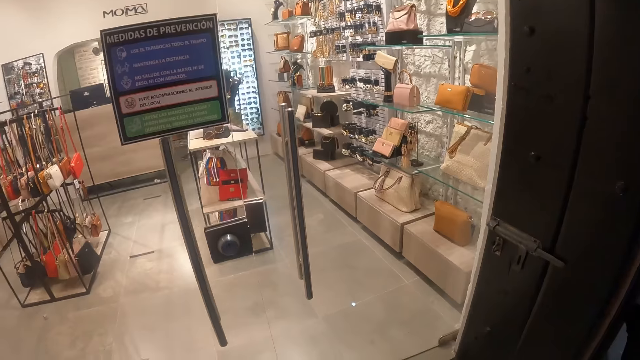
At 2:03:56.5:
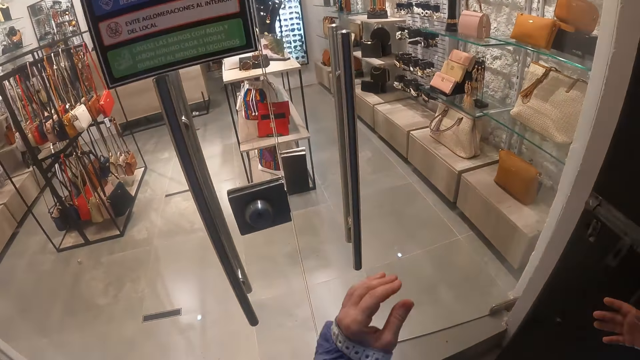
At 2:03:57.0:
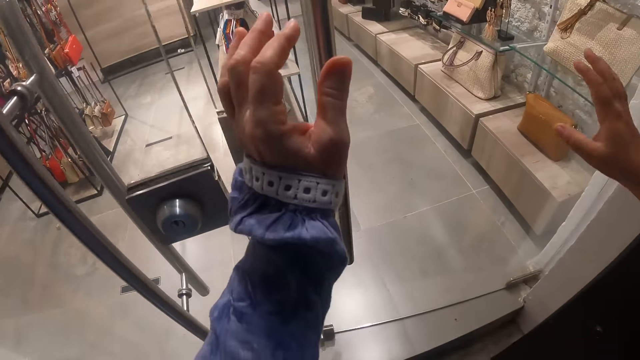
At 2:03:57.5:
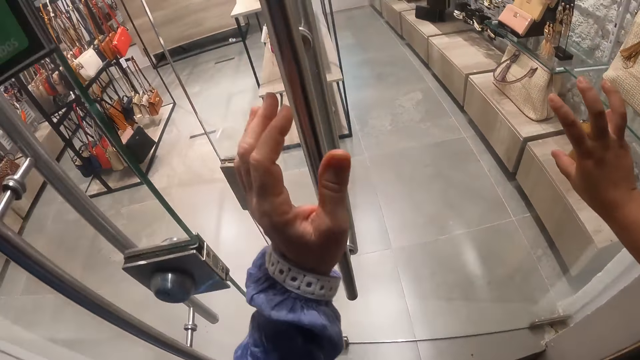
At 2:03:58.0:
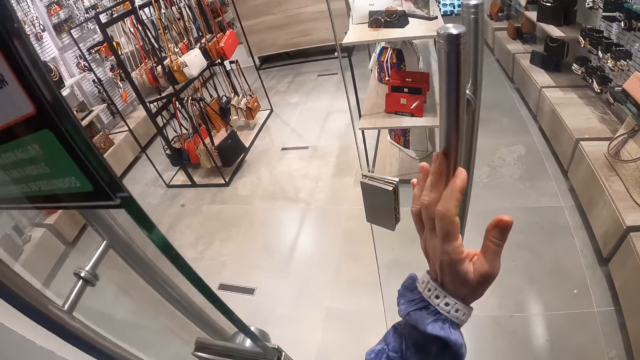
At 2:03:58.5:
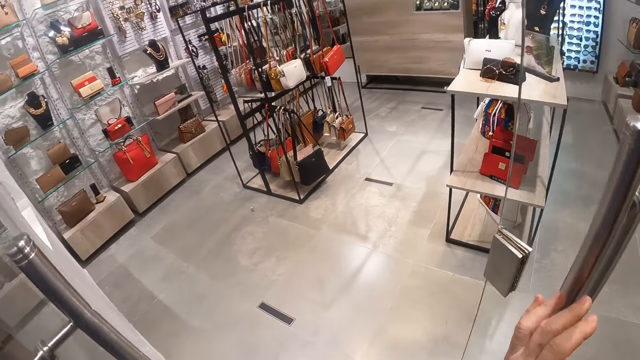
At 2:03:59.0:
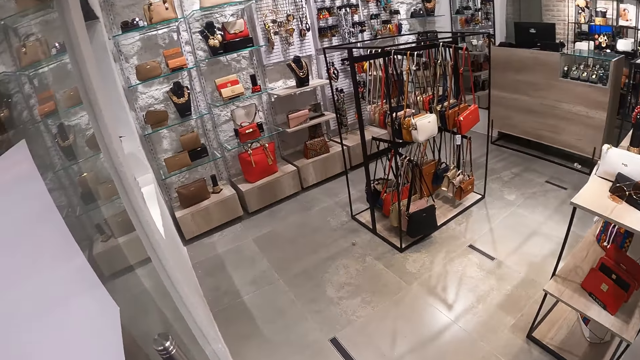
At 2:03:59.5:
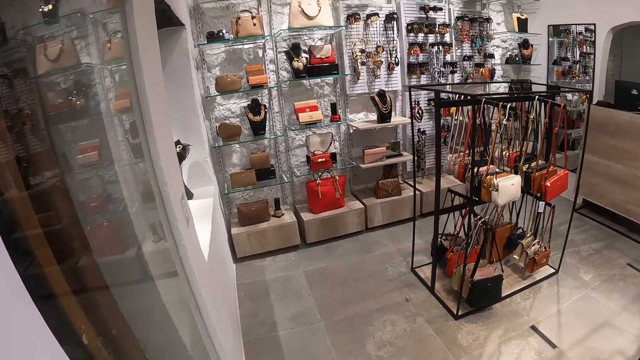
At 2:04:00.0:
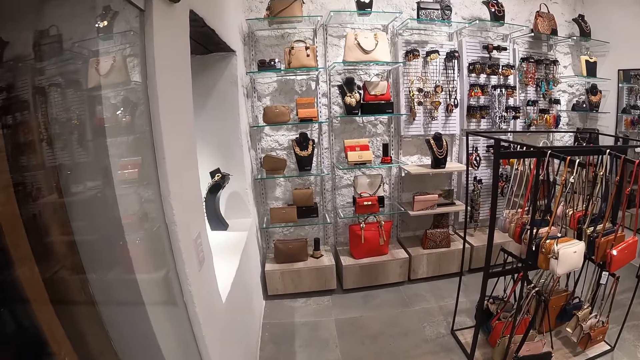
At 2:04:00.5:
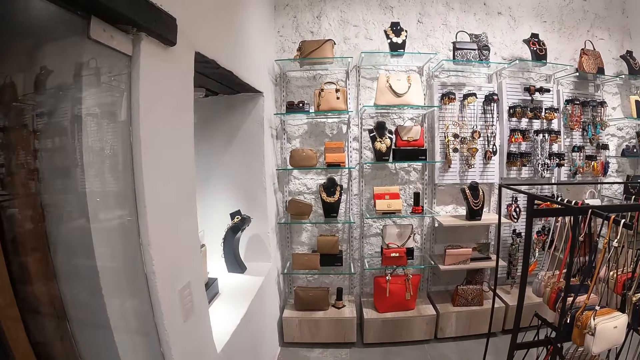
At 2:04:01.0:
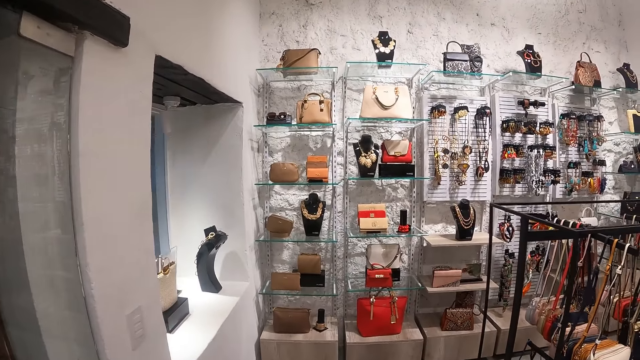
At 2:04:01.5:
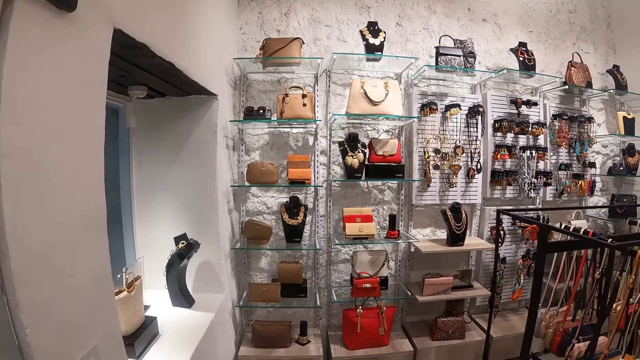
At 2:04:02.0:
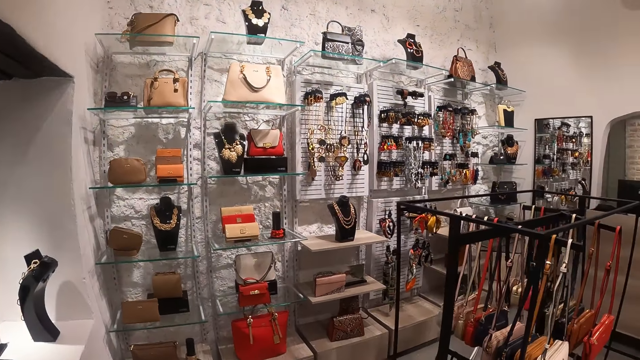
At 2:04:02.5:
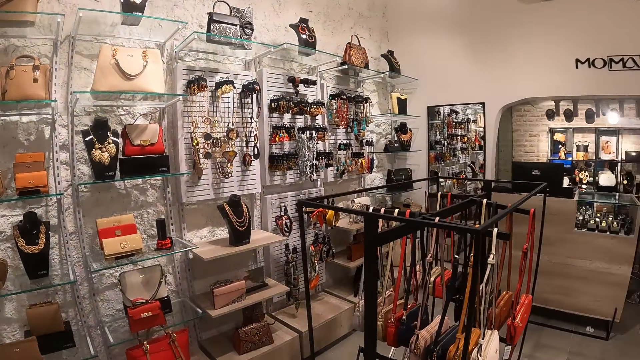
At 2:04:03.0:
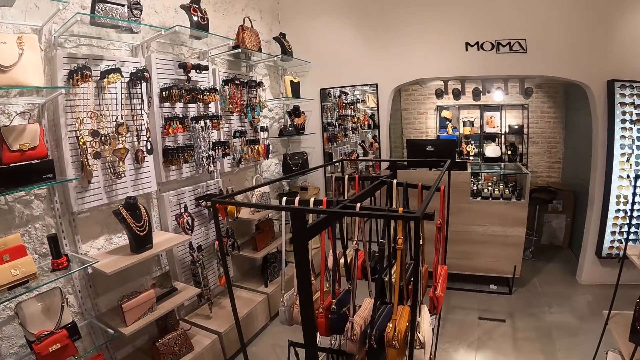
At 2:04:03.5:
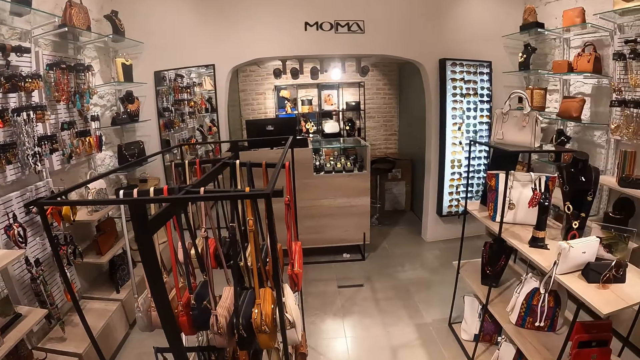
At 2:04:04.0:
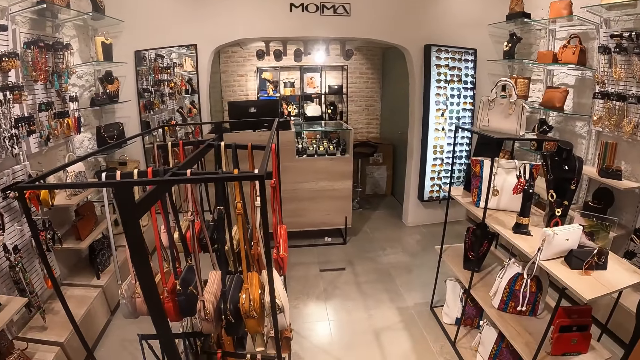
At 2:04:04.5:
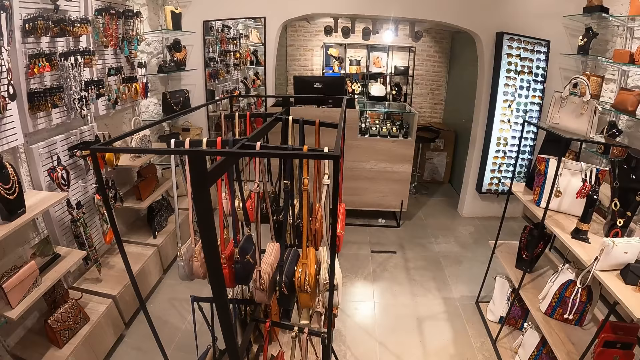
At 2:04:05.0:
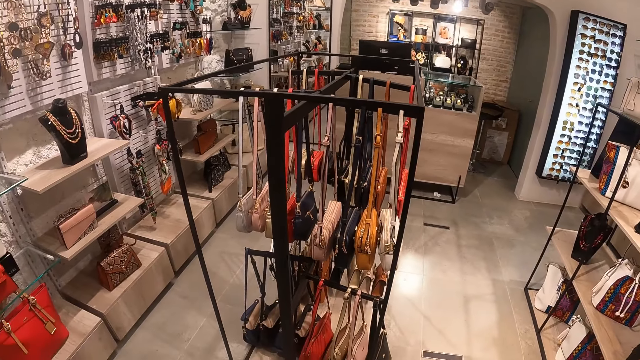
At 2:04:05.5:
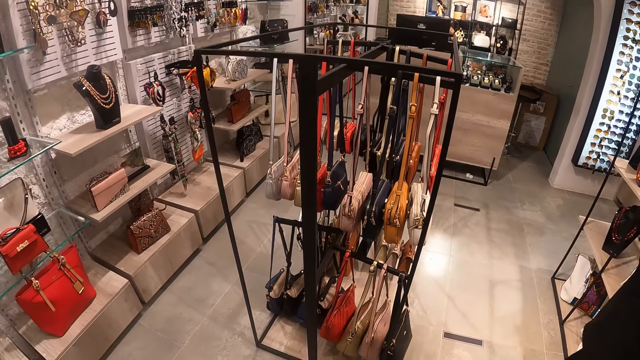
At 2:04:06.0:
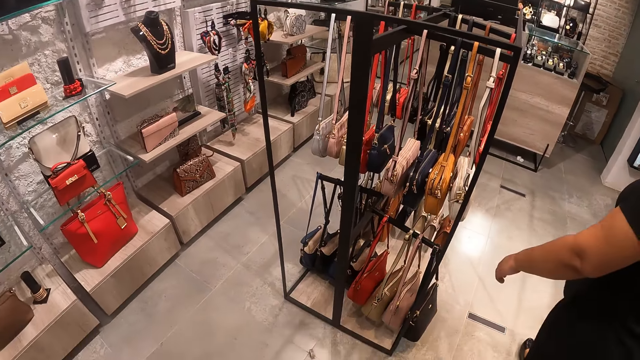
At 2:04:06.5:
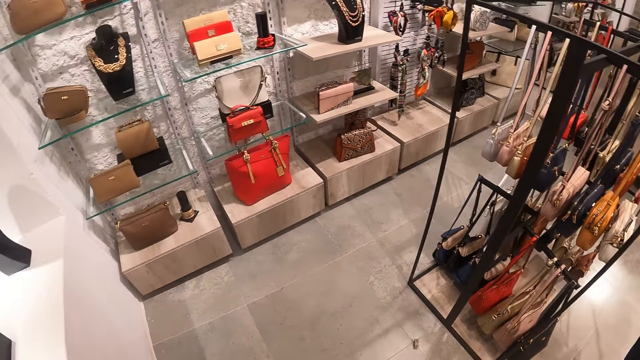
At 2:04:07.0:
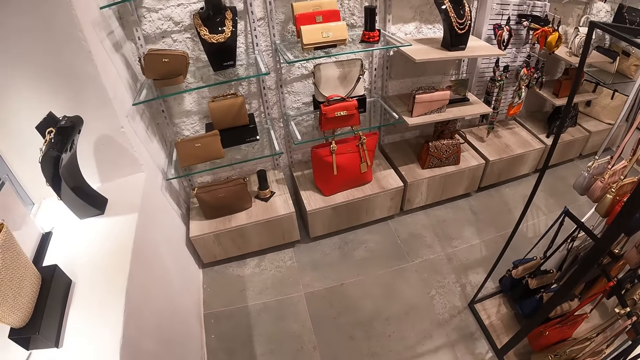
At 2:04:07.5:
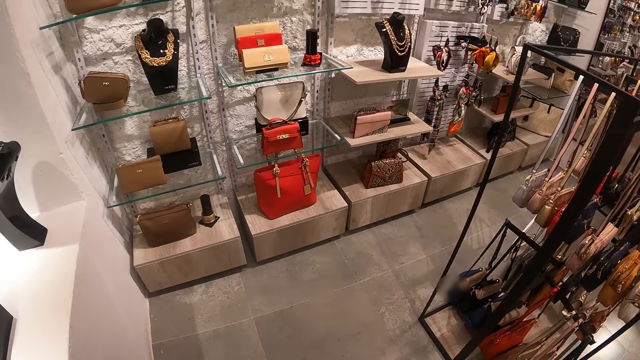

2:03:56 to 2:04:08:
The camera wearer opens a store door. They walk inside the shop.

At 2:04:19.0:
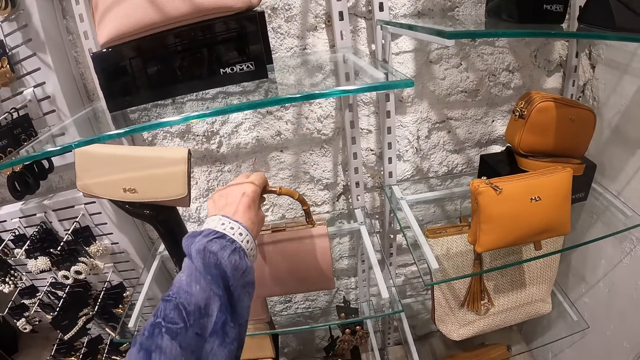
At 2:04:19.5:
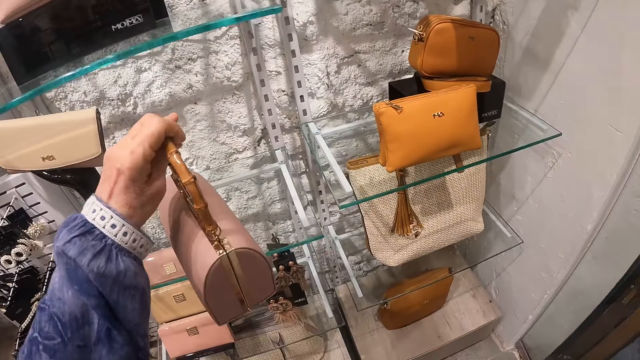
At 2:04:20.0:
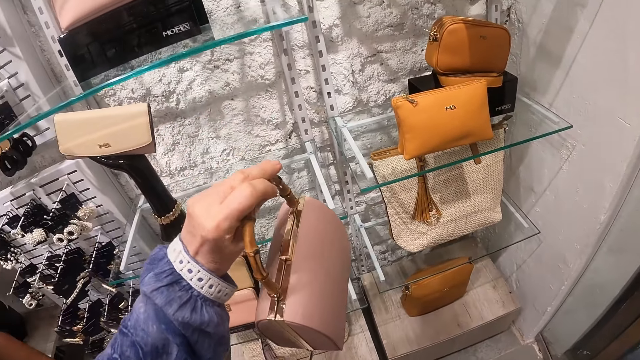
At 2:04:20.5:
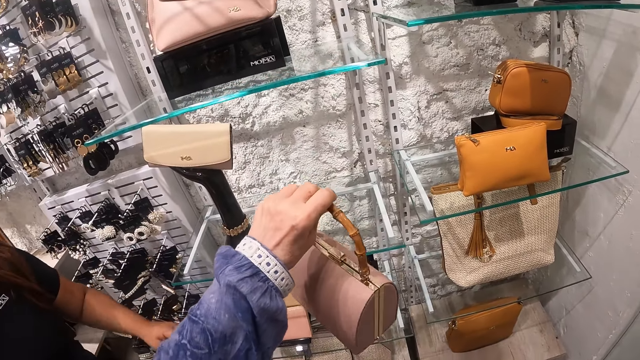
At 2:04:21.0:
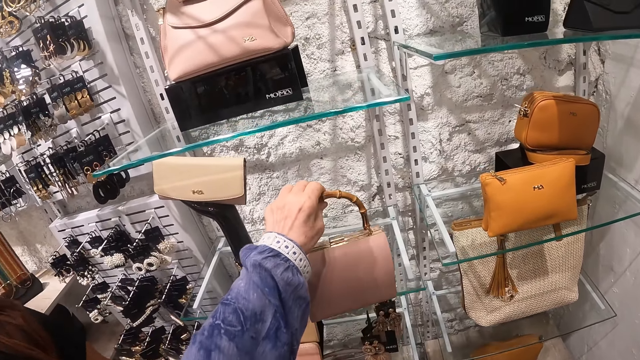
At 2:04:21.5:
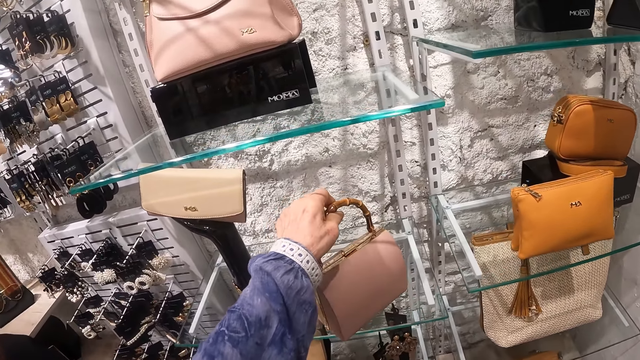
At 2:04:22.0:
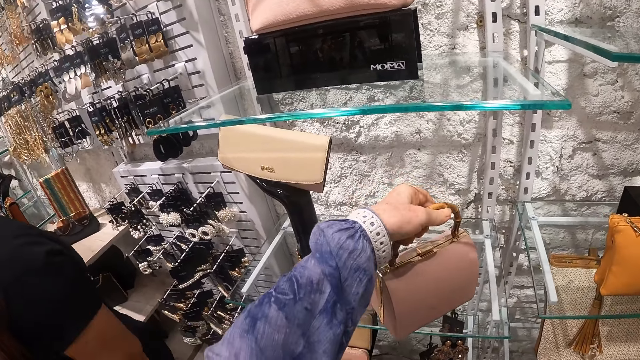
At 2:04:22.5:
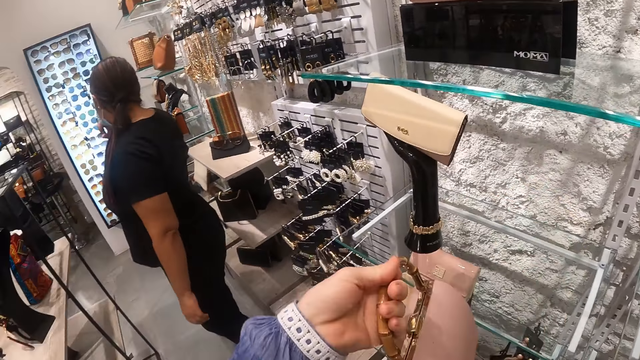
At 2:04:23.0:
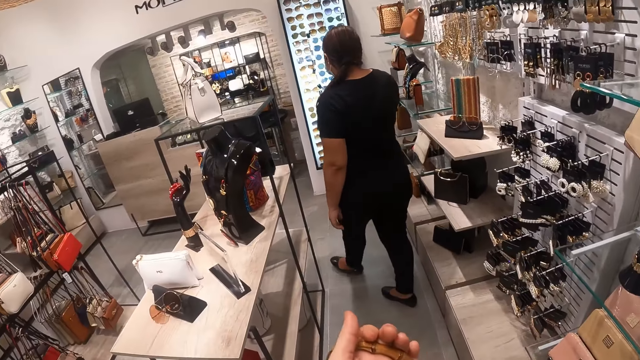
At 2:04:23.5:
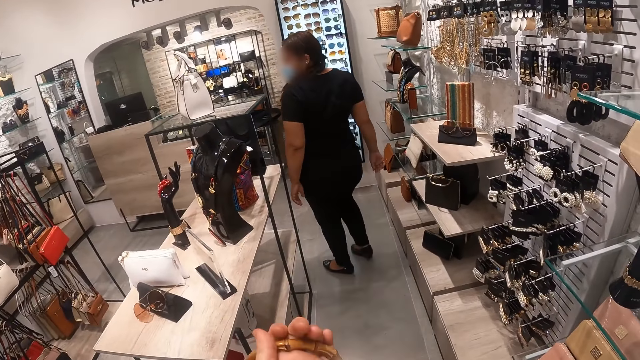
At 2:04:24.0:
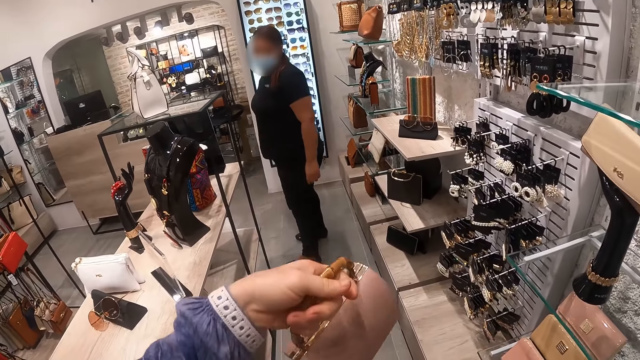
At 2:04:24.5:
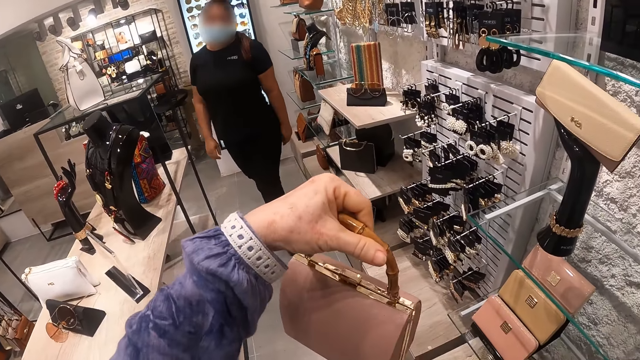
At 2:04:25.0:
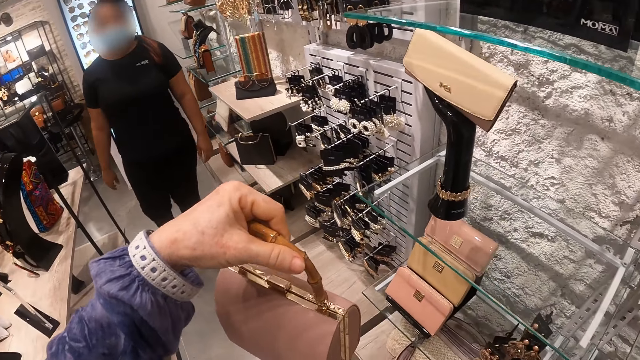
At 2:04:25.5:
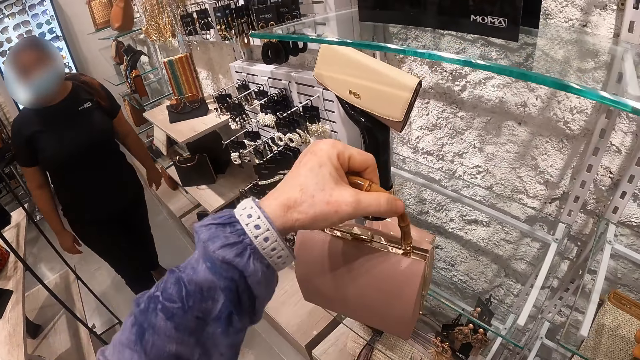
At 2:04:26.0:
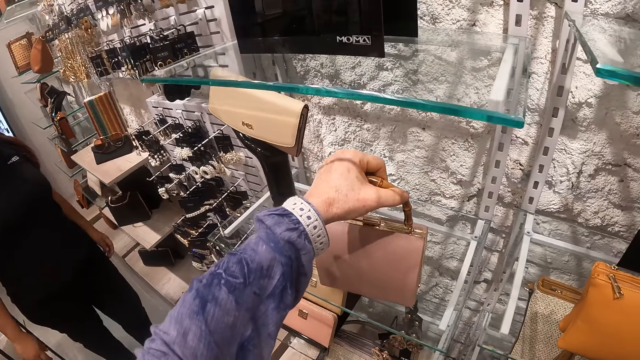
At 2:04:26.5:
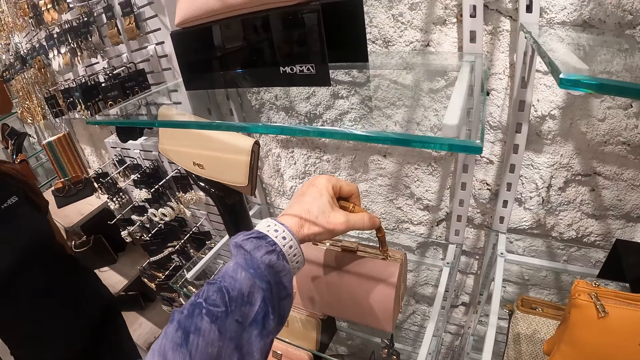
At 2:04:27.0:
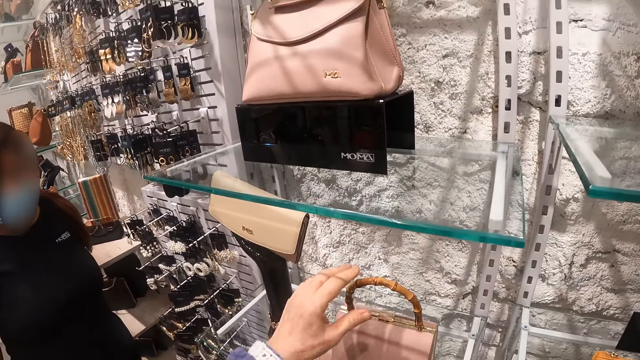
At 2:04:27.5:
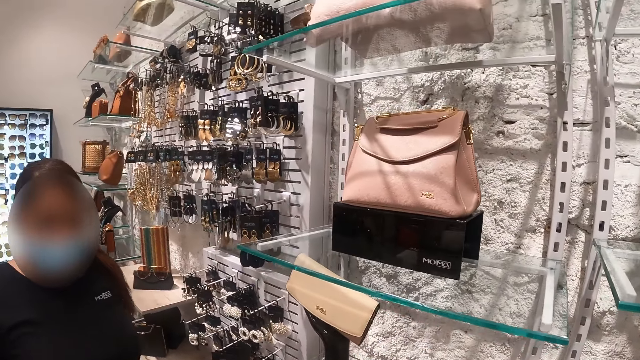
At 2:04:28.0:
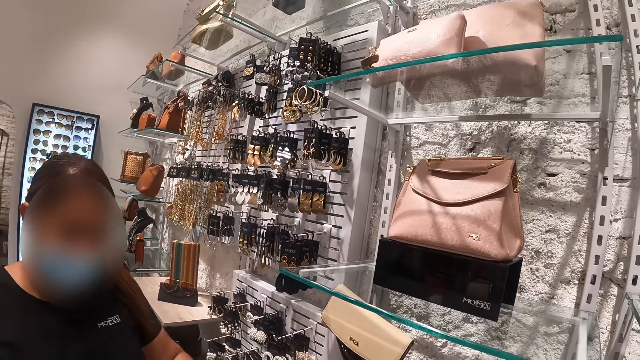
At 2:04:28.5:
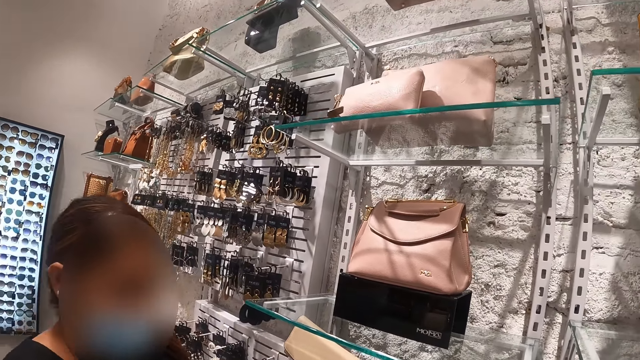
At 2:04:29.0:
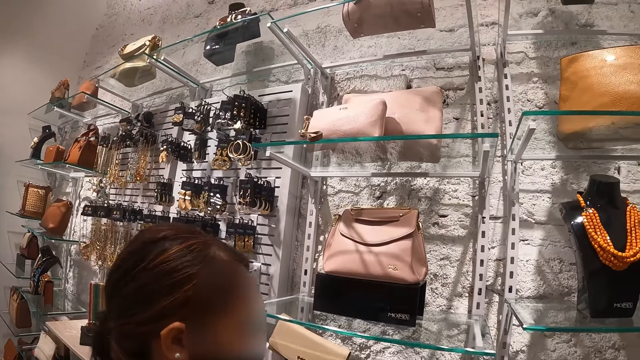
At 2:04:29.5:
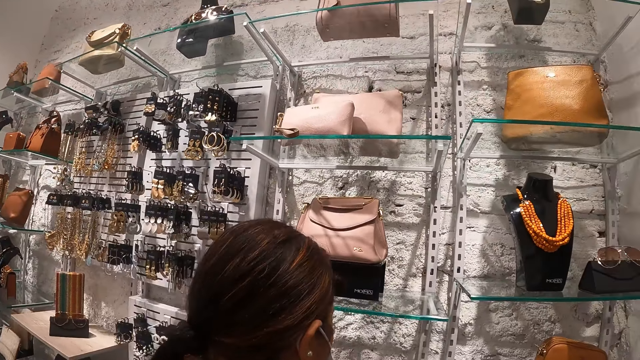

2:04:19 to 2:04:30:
The camera wearer picks up a handbag or purse. They place the handbag in the shelf. They pick up the purse. They carry the bag. They place the handbag in the shelf.
